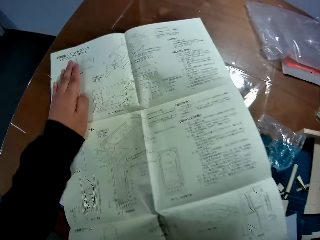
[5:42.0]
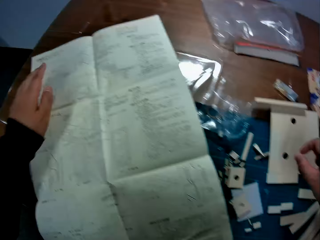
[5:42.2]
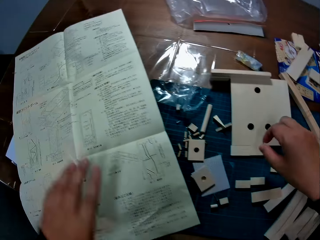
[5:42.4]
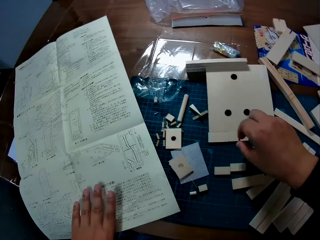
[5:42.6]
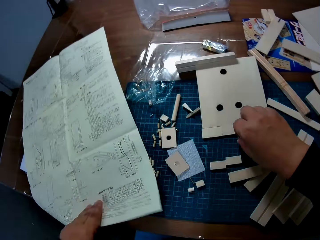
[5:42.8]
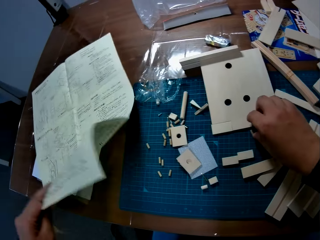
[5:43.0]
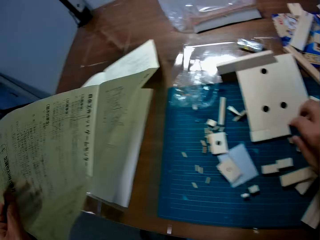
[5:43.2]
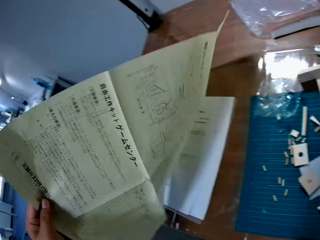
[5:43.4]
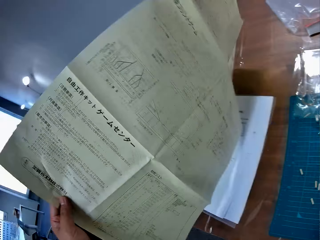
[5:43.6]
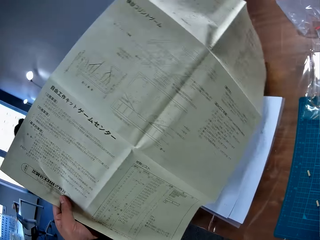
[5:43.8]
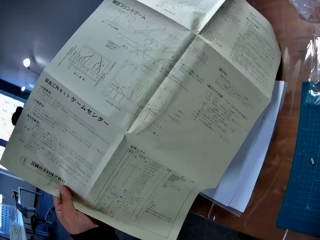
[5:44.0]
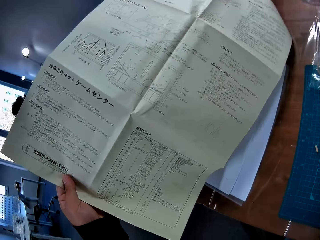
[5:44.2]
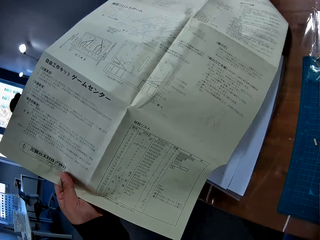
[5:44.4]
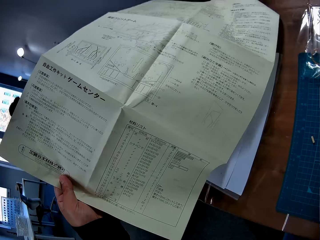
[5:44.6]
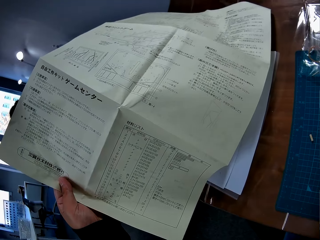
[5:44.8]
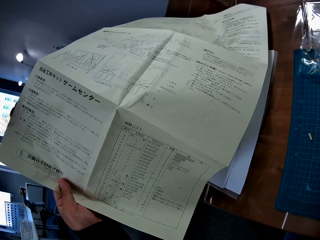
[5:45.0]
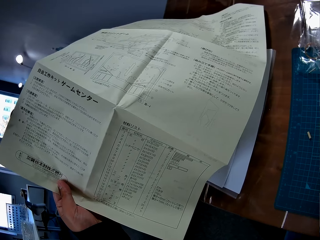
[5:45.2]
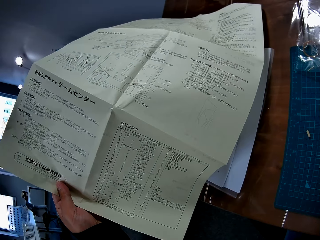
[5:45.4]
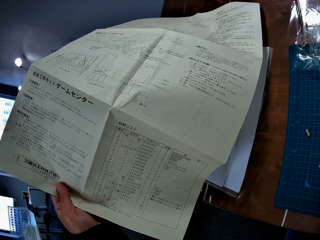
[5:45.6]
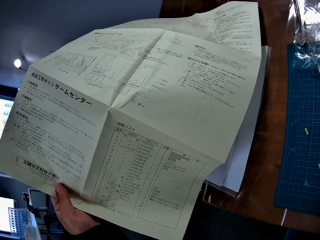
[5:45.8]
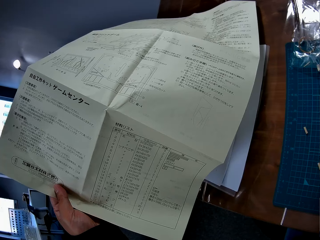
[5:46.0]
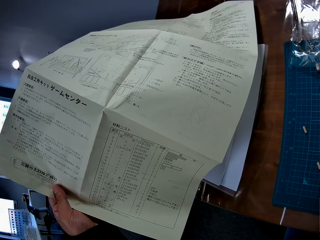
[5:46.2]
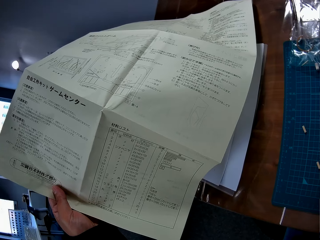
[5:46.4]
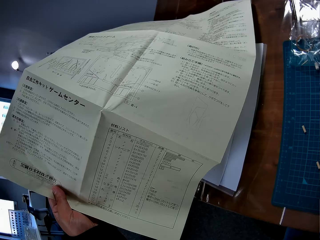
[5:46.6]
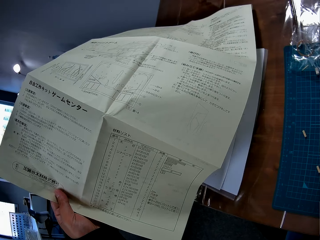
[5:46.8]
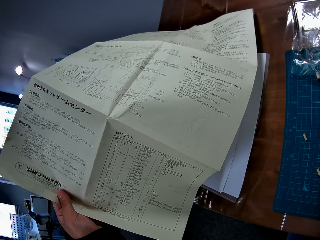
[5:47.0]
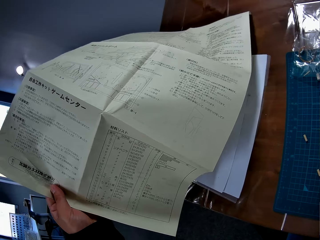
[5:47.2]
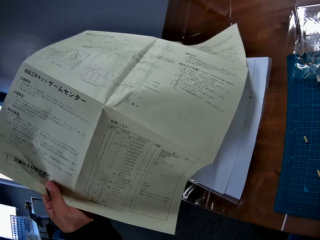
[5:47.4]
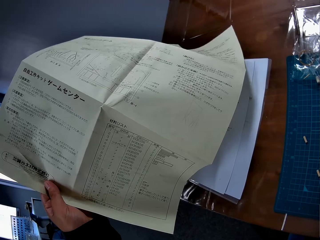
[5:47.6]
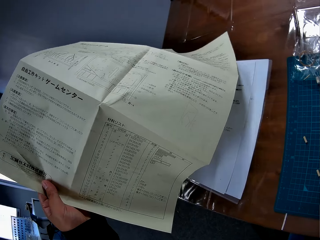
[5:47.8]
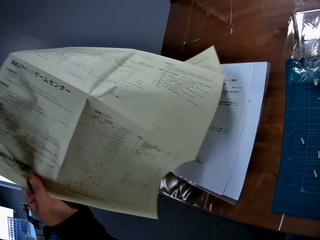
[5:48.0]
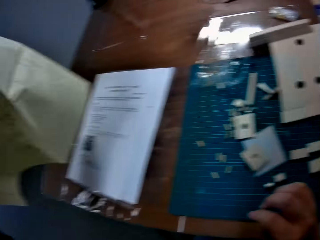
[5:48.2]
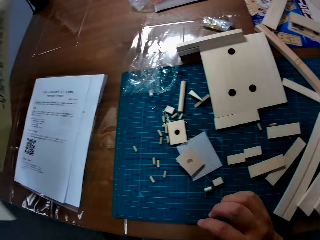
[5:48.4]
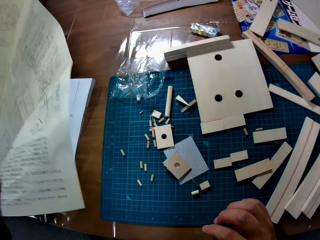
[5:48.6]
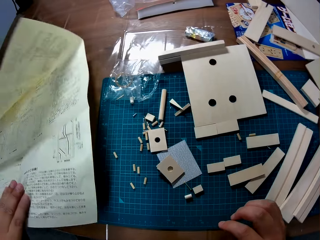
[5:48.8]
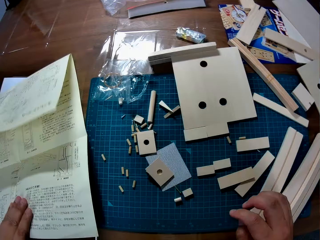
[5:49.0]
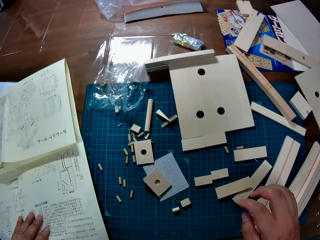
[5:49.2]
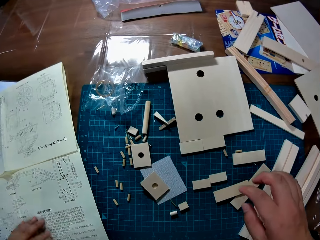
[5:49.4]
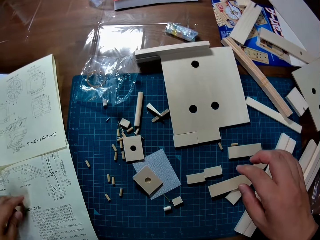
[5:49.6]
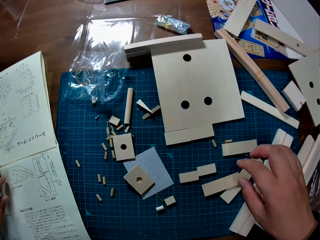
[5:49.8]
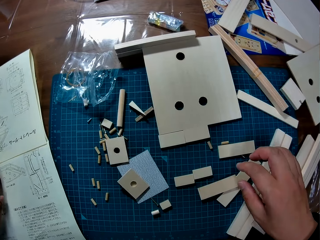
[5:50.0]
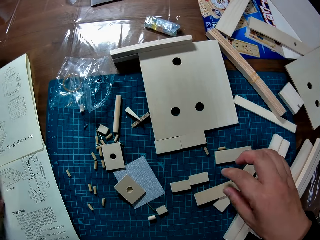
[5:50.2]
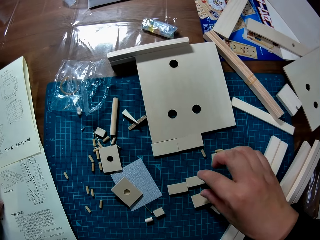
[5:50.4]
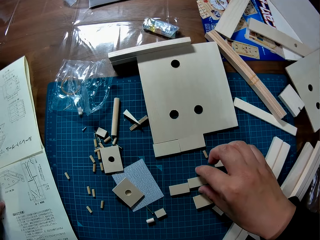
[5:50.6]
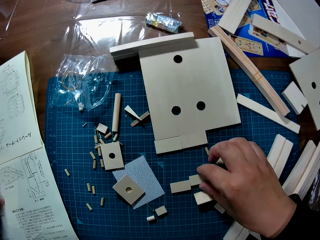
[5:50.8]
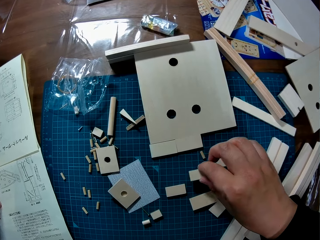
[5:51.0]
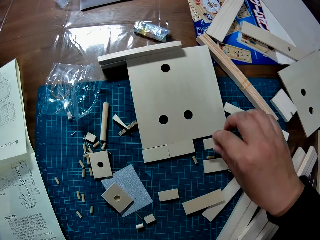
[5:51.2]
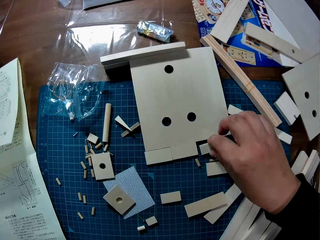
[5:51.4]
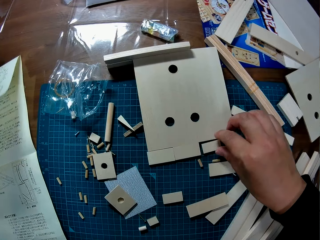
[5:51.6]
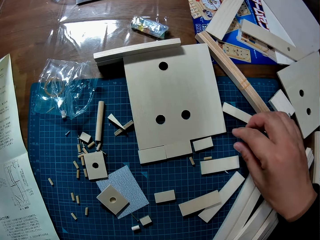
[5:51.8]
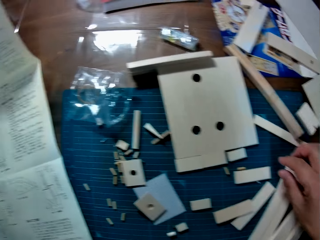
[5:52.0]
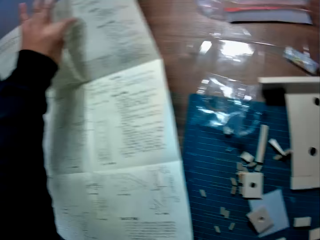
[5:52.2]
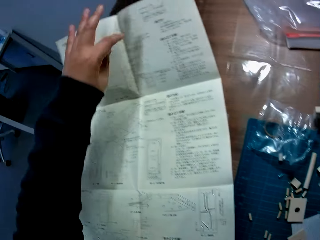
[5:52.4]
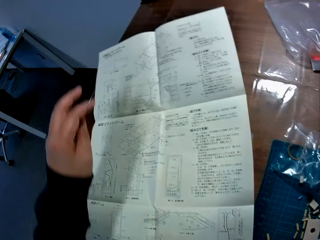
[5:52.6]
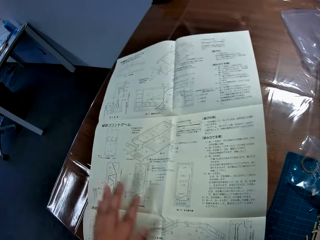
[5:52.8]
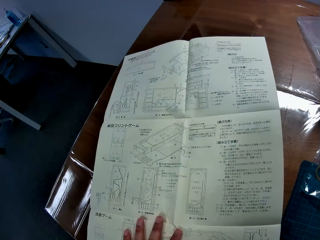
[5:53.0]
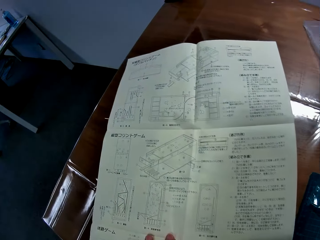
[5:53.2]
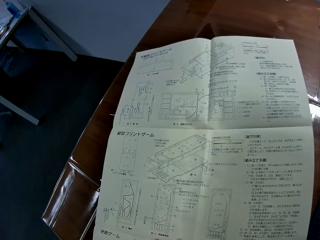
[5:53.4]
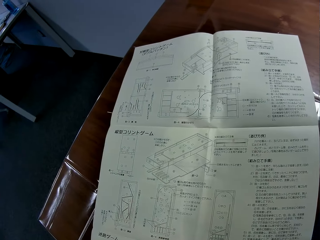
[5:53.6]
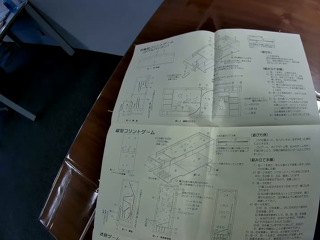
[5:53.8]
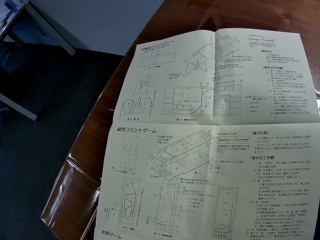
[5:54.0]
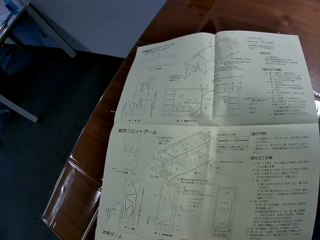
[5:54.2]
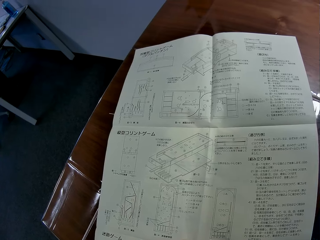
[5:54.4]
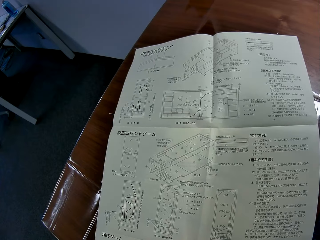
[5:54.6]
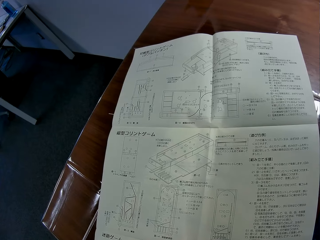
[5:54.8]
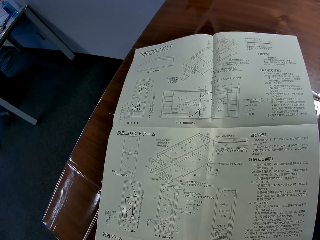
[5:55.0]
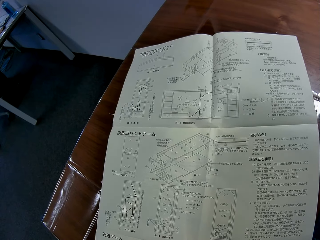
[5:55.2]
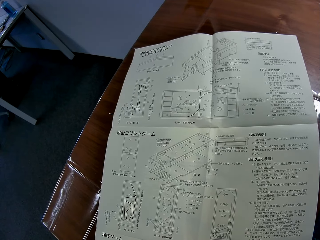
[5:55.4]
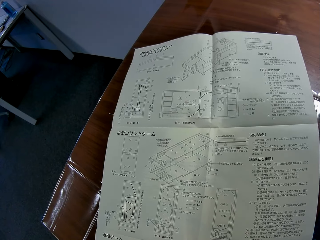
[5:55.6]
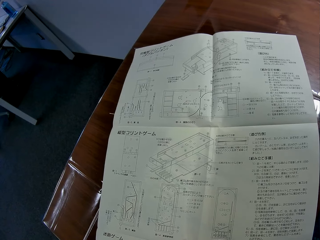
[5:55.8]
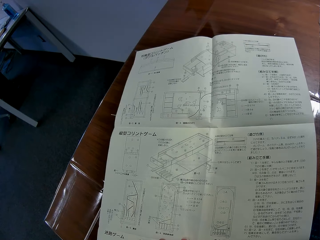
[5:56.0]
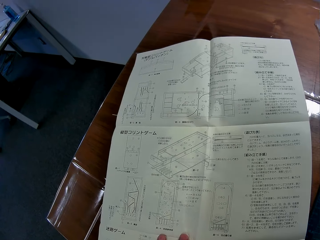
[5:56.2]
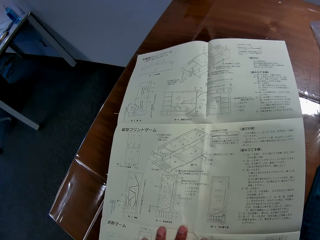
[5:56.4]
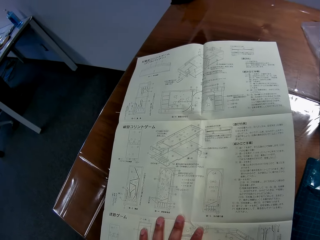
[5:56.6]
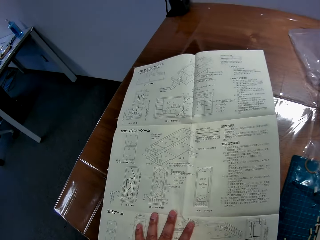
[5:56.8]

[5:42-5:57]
The camera wearer drops the pieces of wood on the table. He turns the blueprint to the back with his left hand. He stares at the back blueprint paper. He drops the blueprint paper on the table. He picks up a piece of wood from the table with his right hand. He drops the piece of wood on the table. He opens the blueprint paper with his left hand. He stares at the blueprint paper.

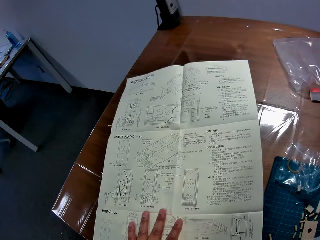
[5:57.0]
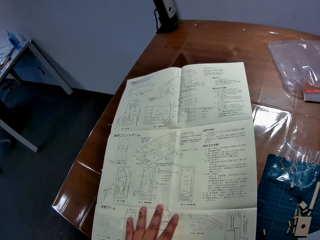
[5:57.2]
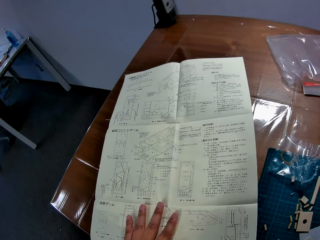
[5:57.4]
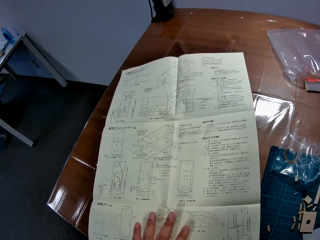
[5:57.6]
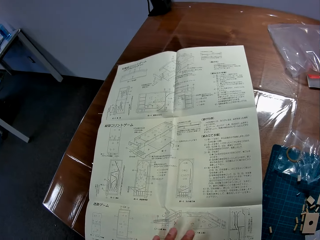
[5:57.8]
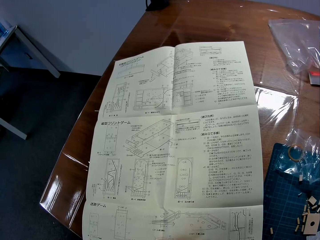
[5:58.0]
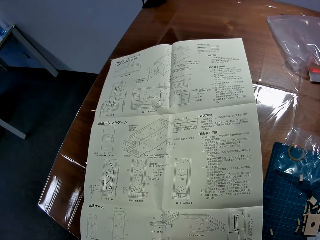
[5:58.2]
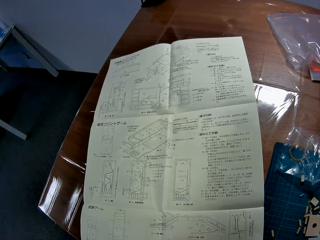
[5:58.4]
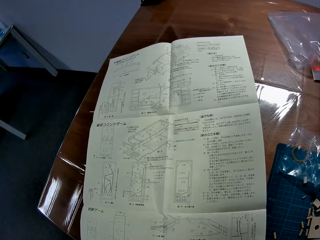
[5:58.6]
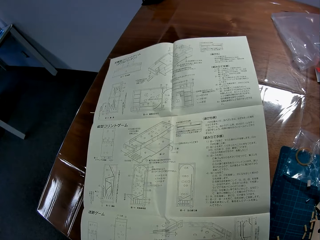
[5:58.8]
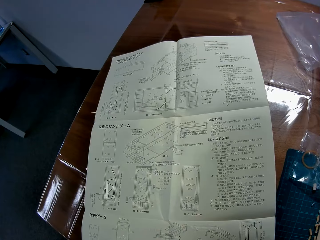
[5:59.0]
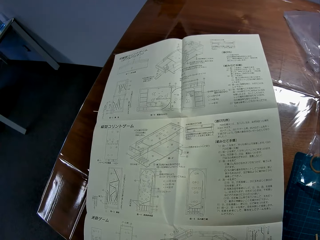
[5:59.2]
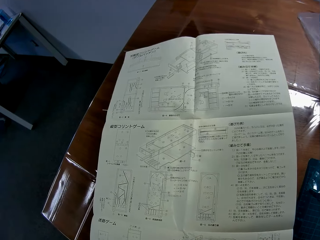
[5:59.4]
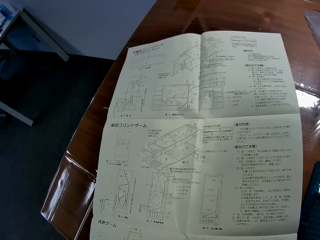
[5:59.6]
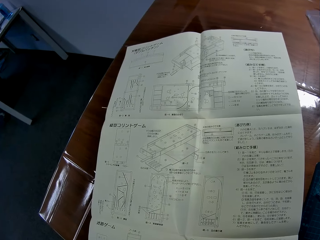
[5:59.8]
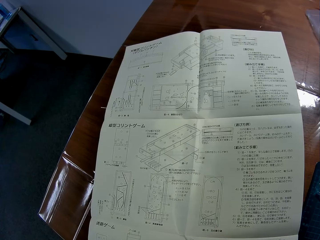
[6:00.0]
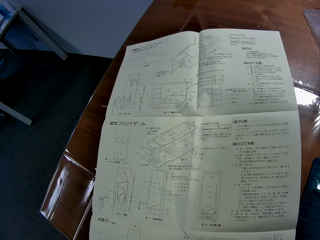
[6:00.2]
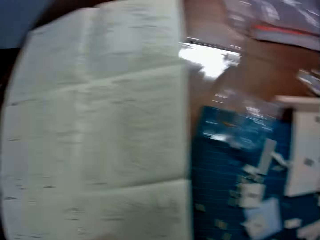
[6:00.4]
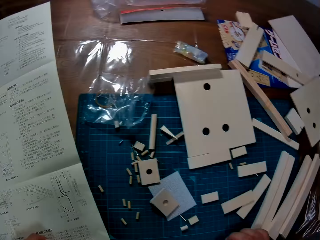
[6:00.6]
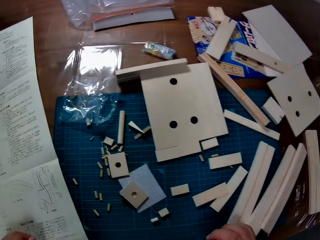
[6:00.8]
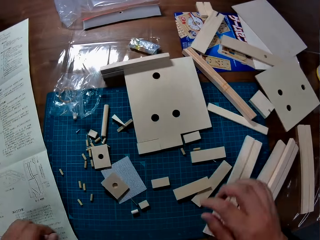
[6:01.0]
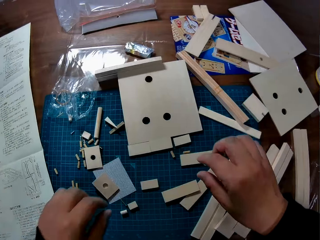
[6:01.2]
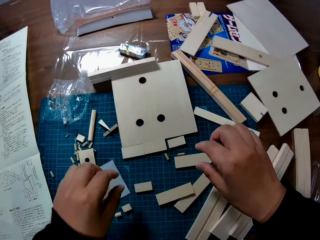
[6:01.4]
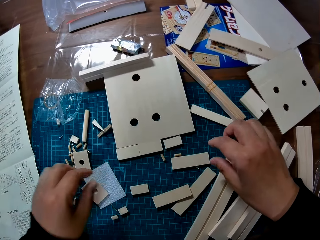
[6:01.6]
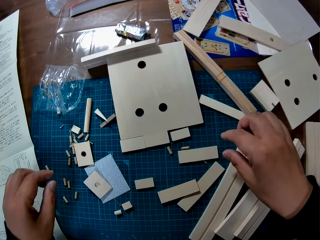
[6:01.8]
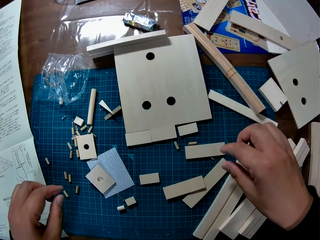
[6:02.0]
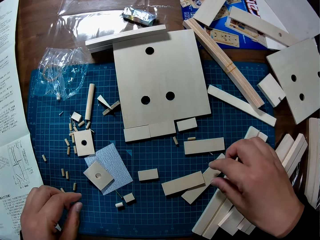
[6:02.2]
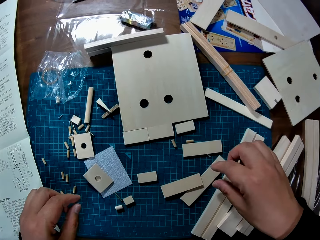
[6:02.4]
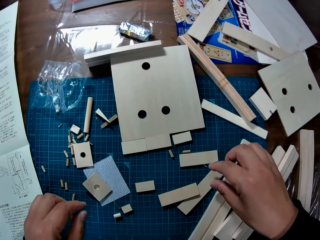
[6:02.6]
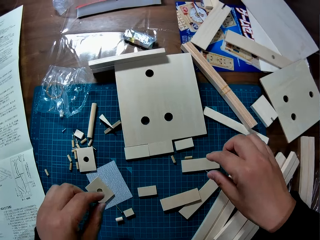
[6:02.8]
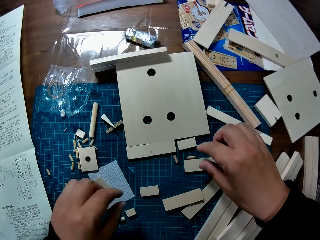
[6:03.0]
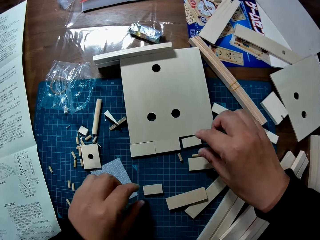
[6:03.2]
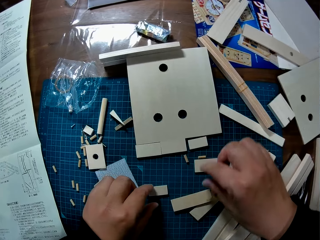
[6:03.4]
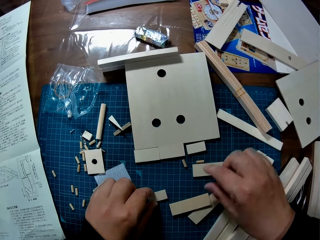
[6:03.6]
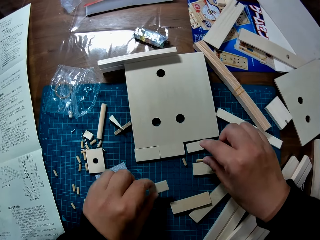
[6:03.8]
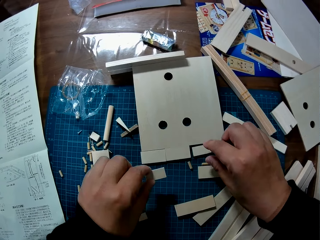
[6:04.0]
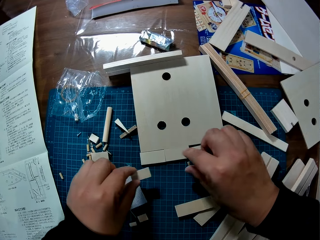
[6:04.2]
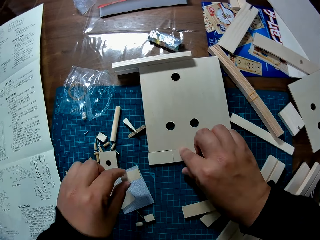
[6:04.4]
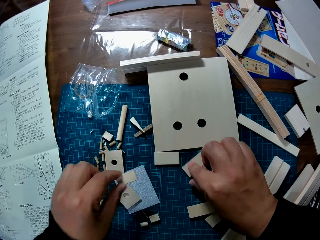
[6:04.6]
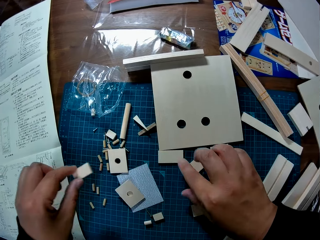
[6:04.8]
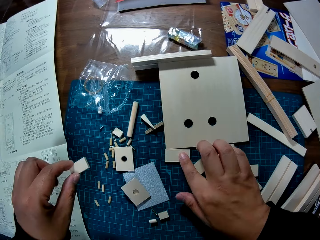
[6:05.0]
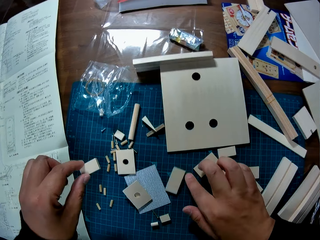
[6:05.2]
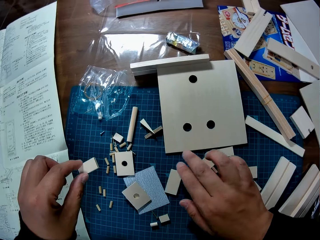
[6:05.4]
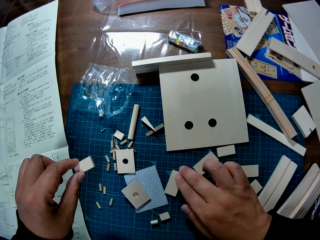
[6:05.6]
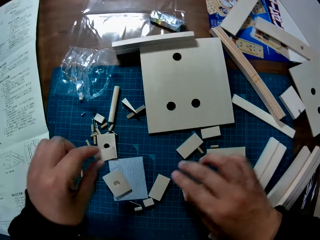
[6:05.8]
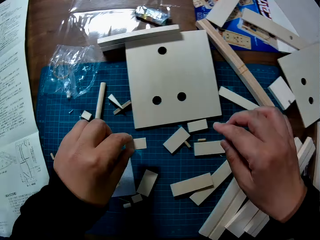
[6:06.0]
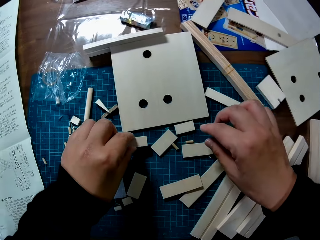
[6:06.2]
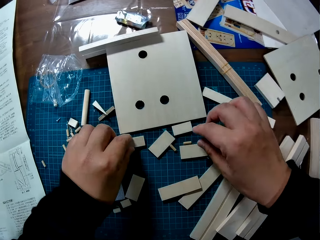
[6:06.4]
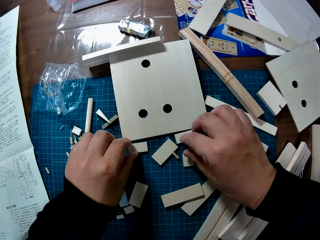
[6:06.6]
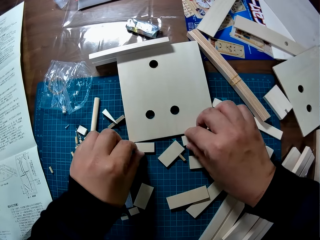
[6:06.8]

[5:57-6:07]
The camera wearer turns to the right. He picks up a piece of wood from the table with his left hand. He moves a piece of wood on the table with his right hand.
